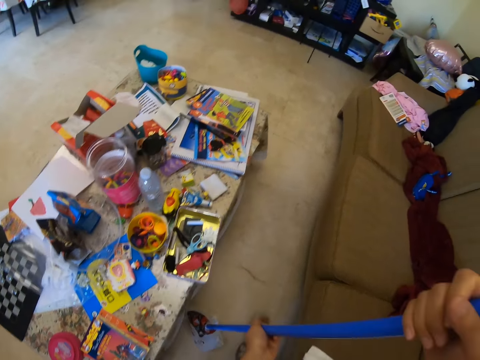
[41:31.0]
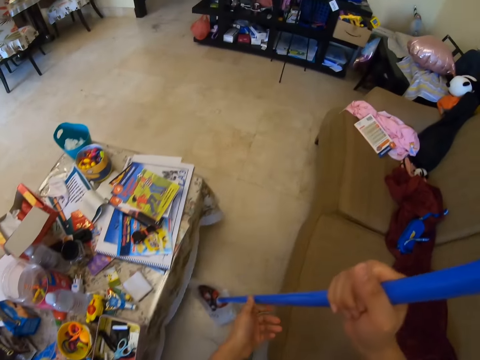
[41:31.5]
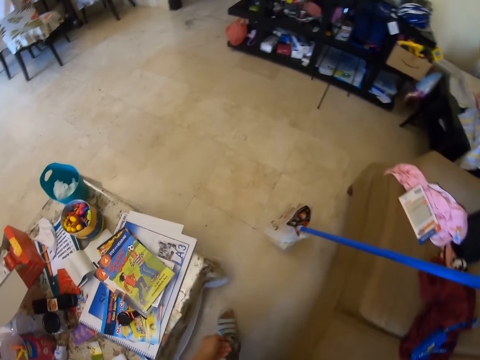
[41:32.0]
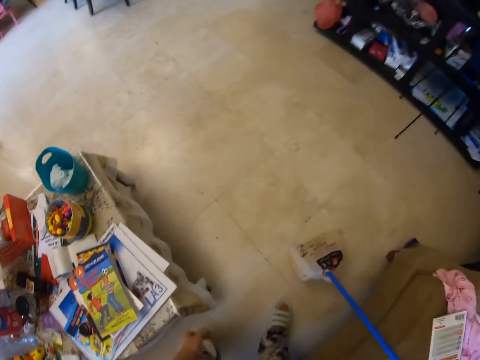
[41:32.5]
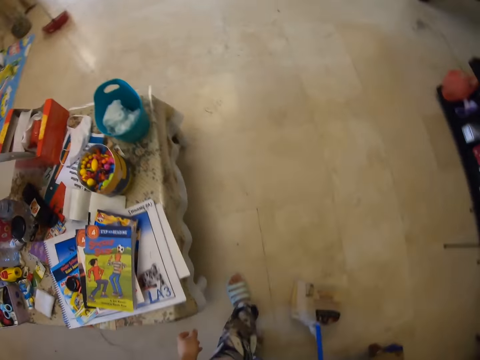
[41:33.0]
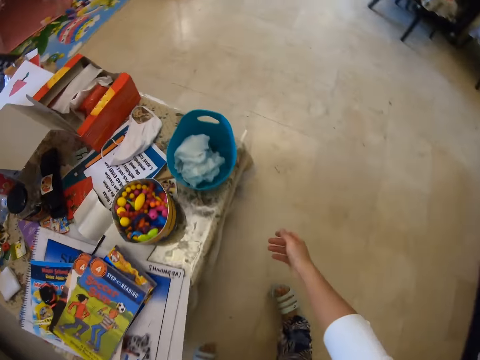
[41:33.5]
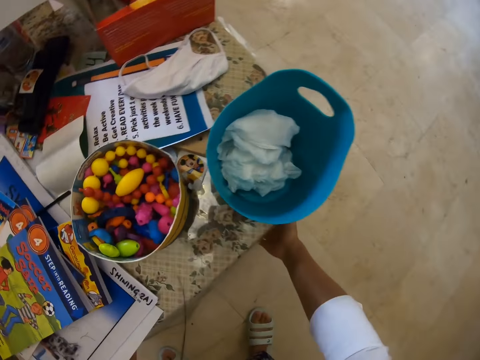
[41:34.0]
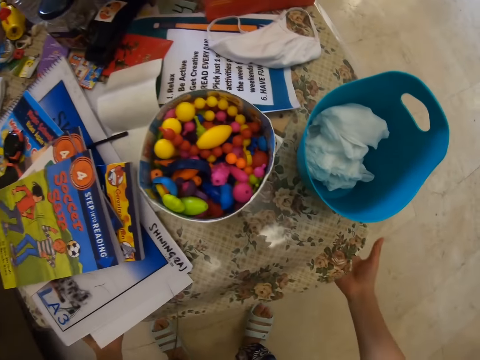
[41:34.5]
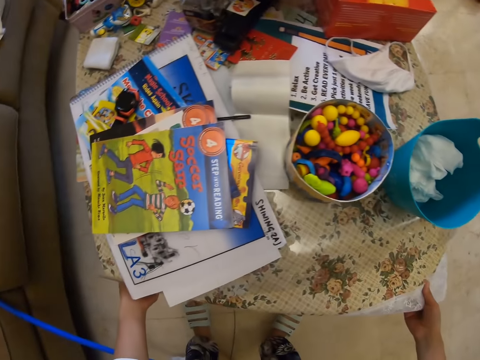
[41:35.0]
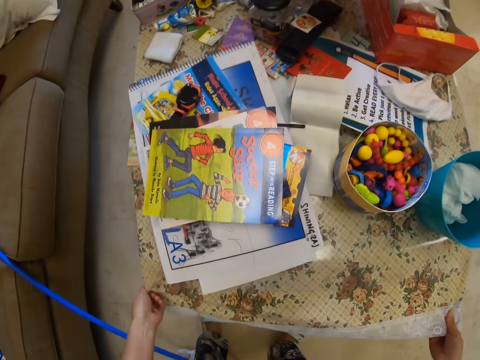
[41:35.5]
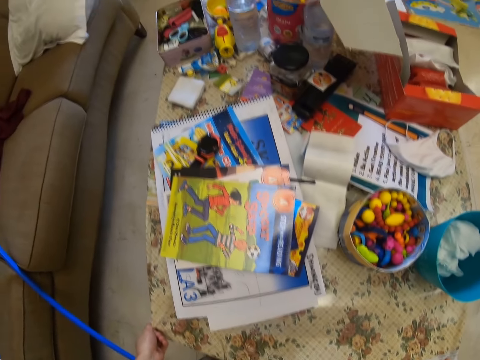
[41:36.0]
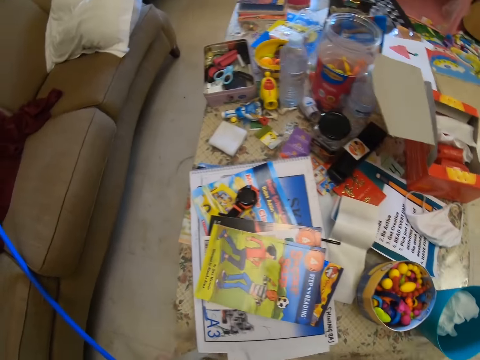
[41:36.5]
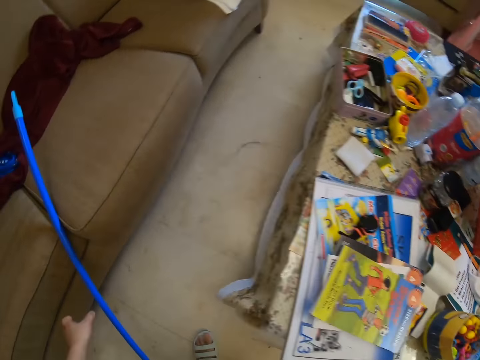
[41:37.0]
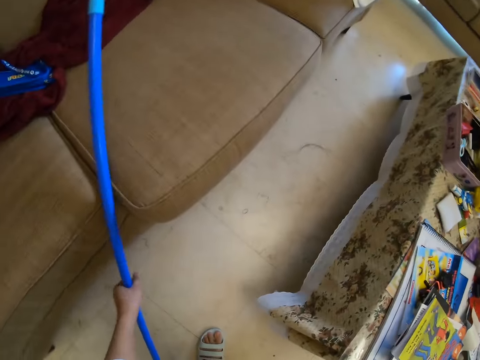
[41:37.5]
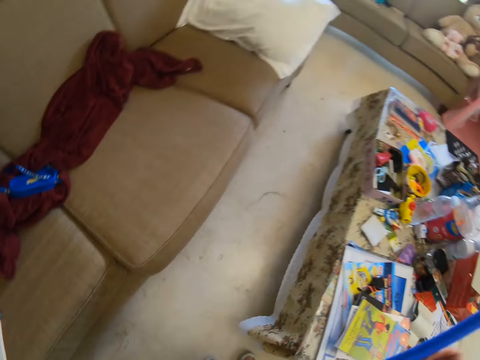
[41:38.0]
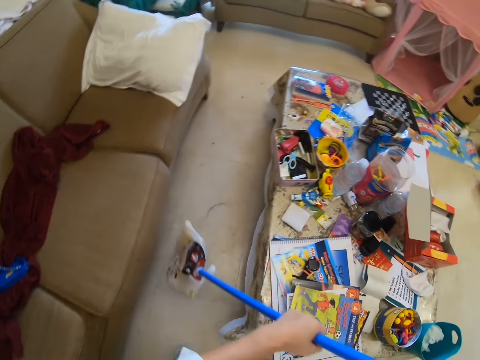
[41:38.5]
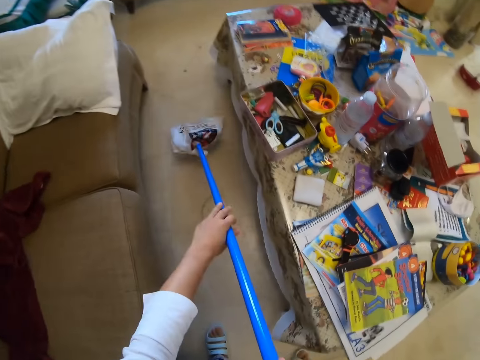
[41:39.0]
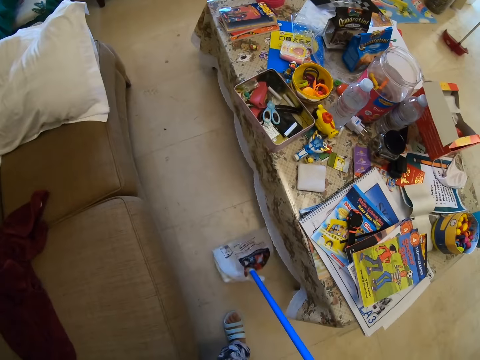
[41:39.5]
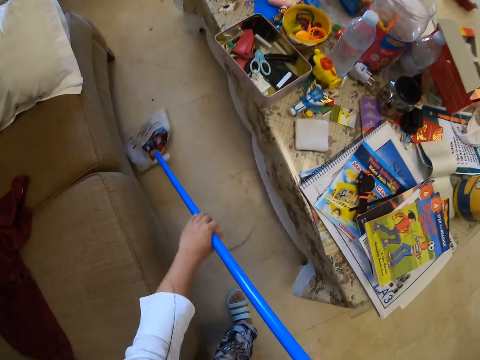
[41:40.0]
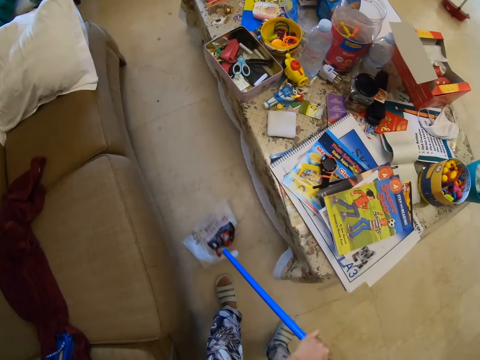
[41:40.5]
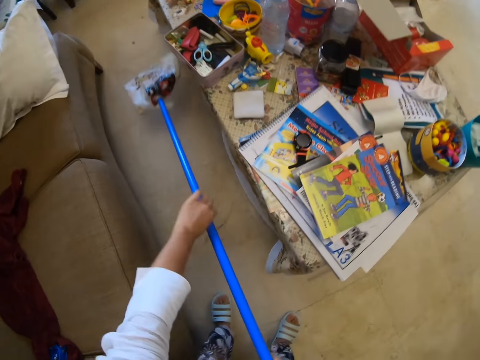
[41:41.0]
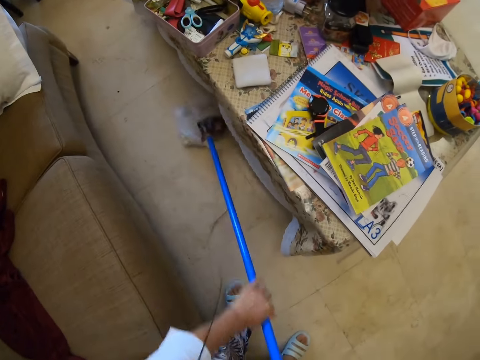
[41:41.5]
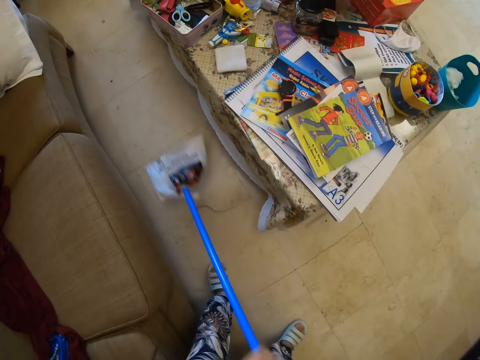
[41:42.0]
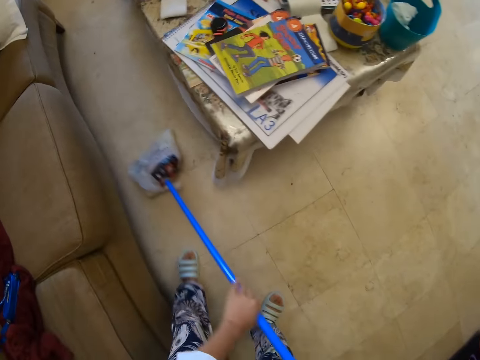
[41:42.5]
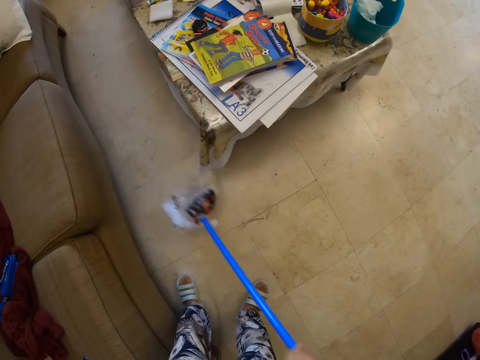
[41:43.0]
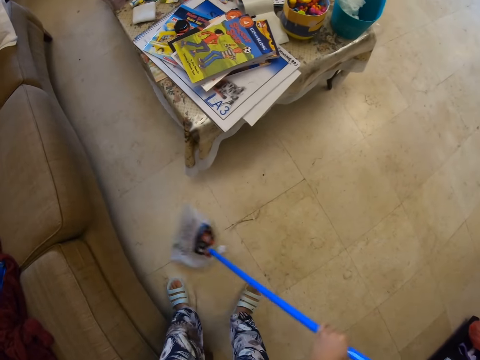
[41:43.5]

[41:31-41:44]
The camera wearer puts a broom on a chair. They walk in a room. They pull a table. They lift a carpet. They take the bristle broom. They sweep the room. They walk in the room.

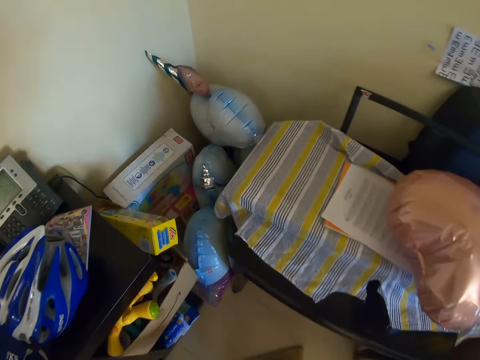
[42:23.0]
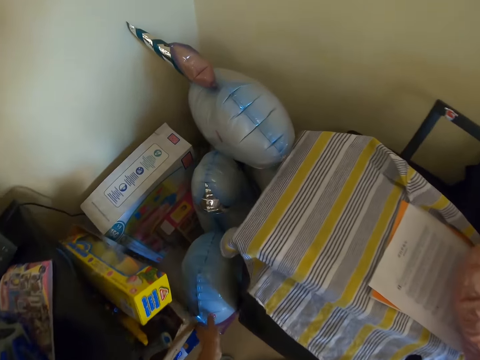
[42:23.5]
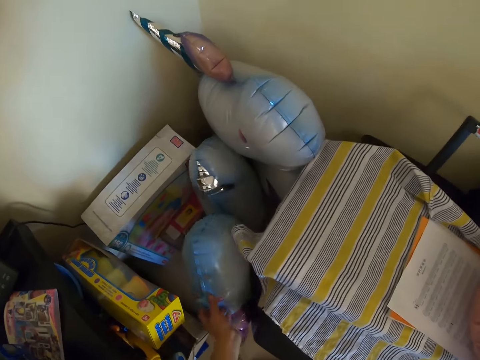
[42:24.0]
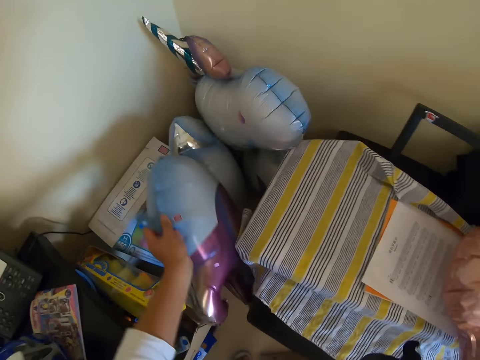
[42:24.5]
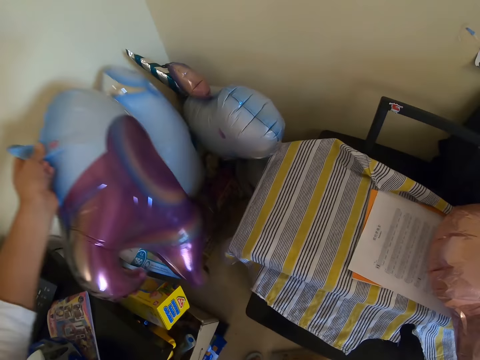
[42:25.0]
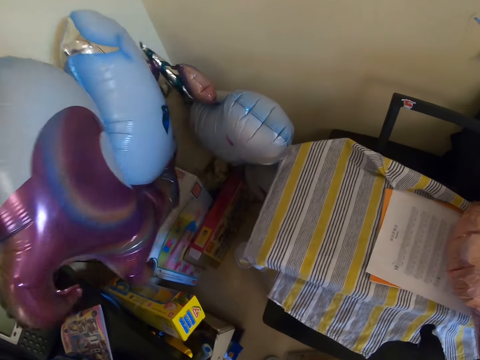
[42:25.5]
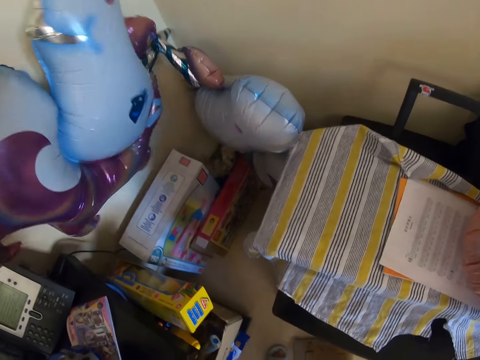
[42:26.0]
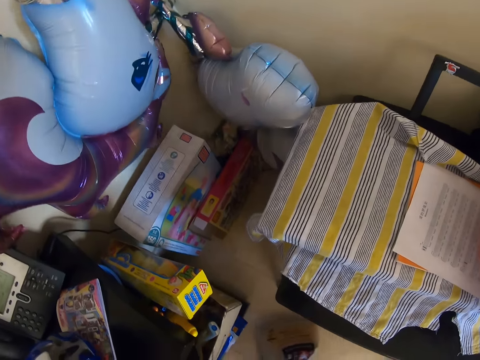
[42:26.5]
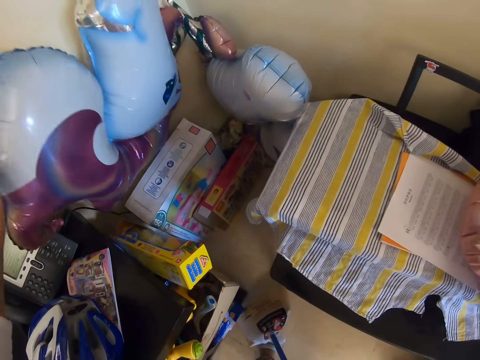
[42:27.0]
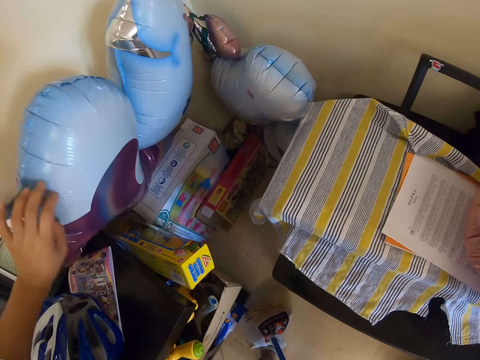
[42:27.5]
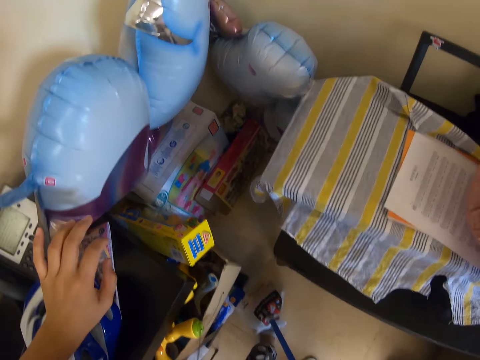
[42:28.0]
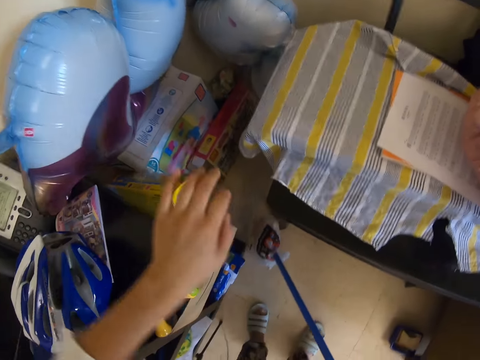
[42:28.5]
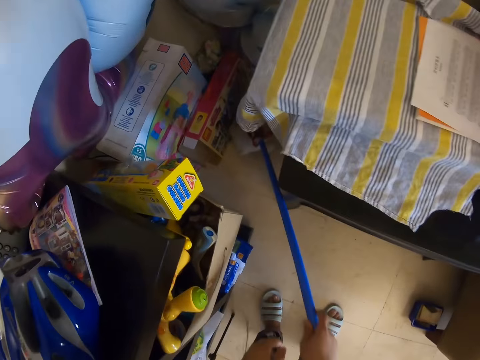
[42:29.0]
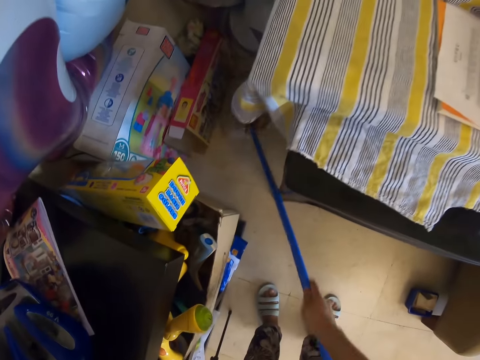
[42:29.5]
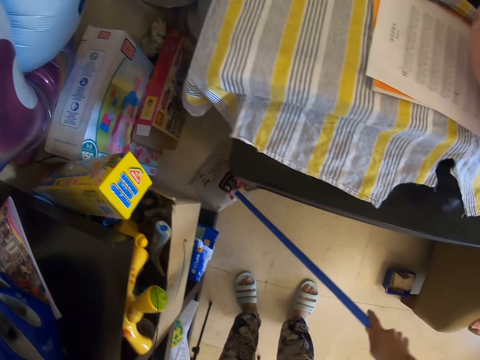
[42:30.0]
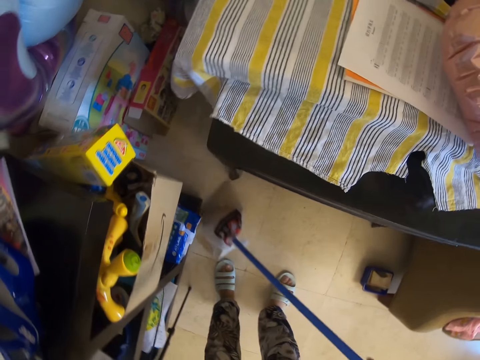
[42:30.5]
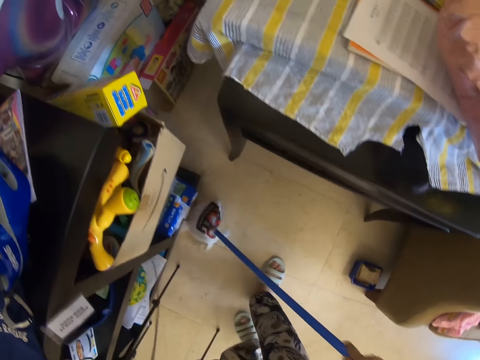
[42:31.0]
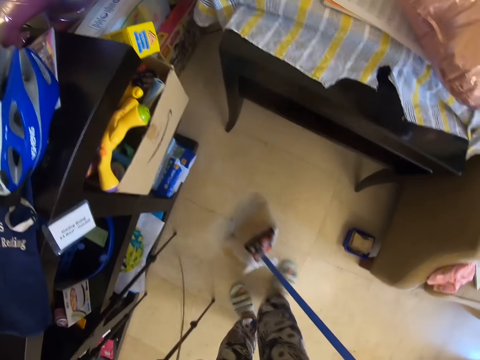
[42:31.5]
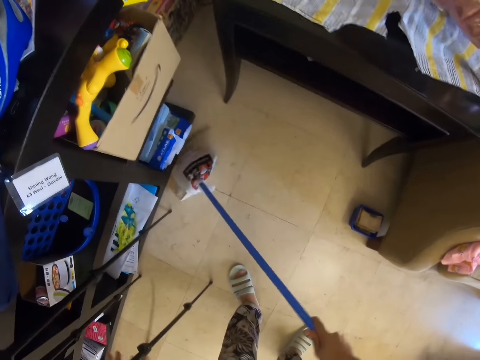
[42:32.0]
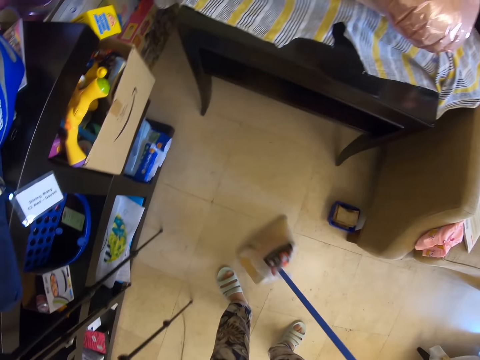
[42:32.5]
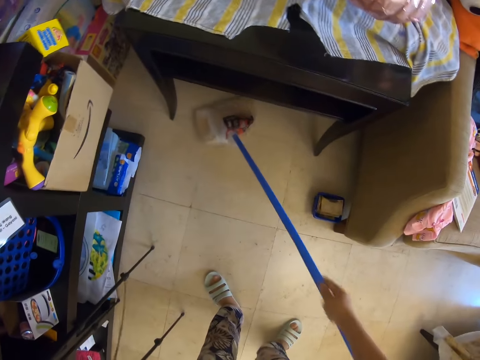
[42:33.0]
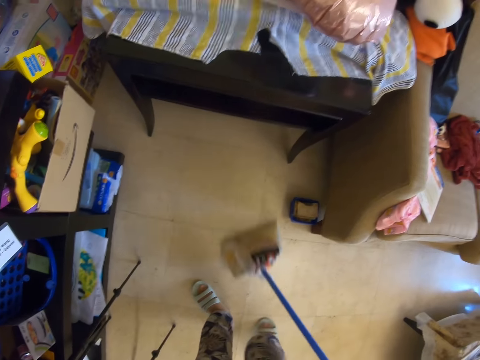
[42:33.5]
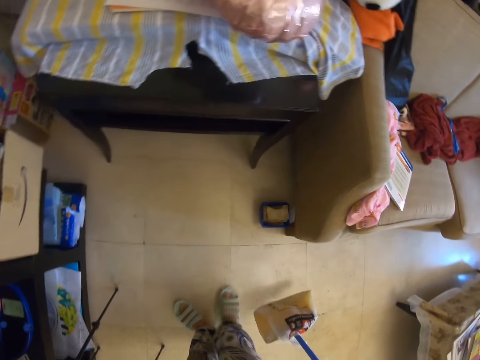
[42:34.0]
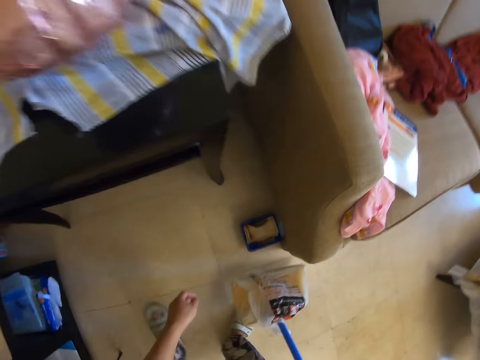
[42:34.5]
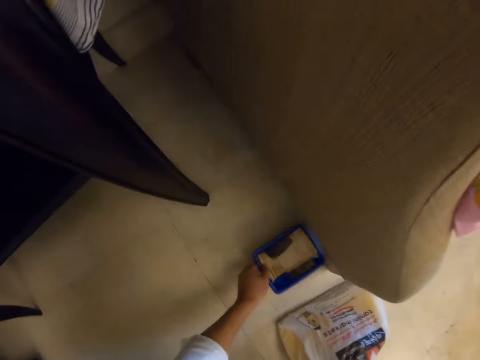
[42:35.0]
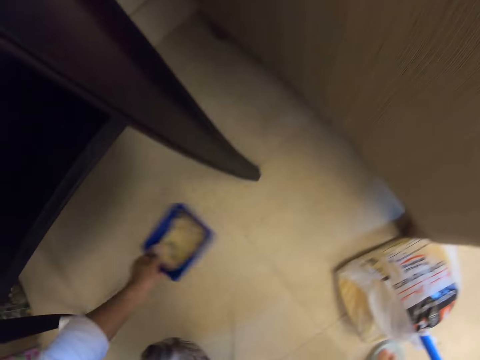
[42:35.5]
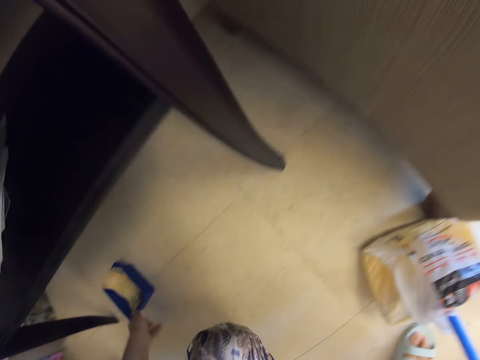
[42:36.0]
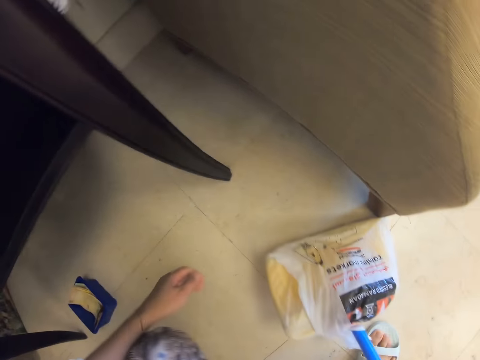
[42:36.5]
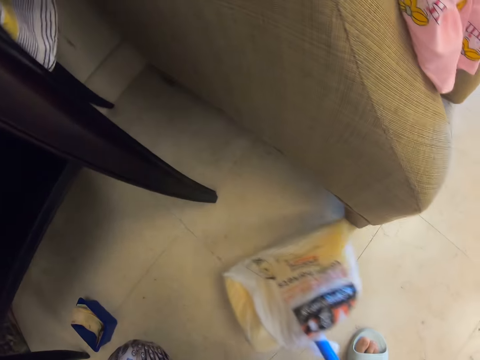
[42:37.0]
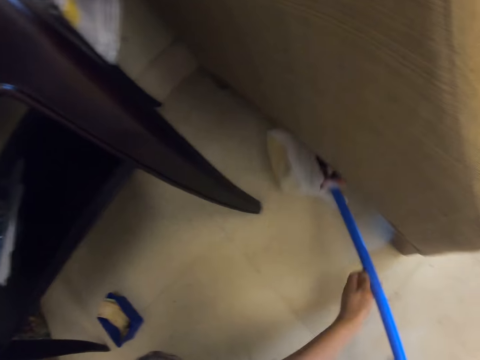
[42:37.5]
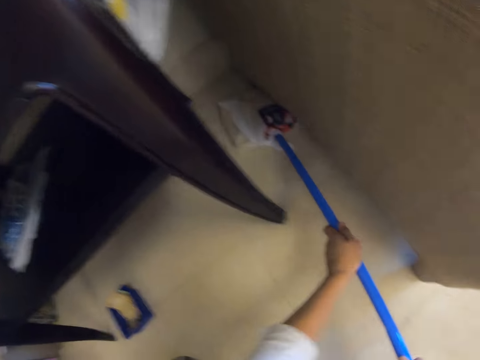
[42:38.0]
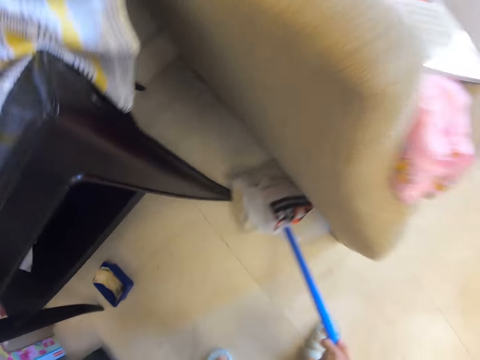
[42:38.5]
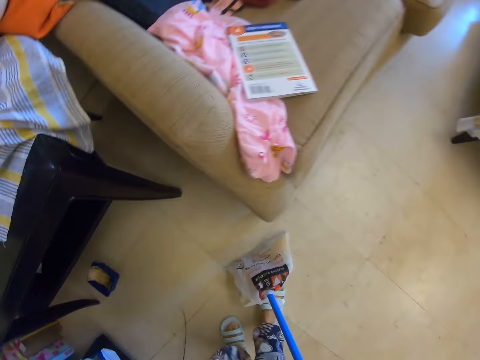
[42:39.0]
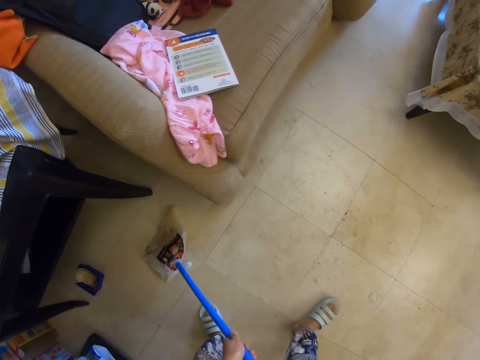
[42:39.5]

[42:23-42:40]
The camera wearer adjusts a balloon. They lift the foil helium balloon. They sweep a room. They move a container. They take a plastic tin. They put the plastic tin down. They sweep the room.
